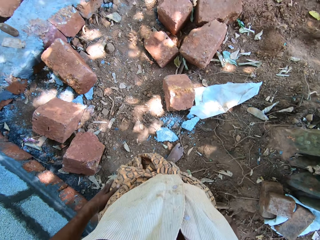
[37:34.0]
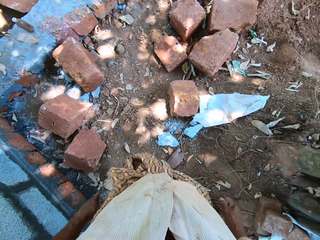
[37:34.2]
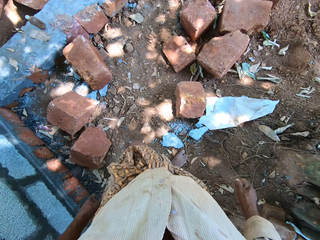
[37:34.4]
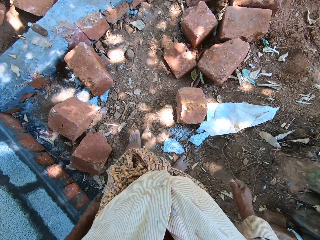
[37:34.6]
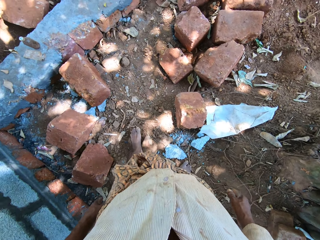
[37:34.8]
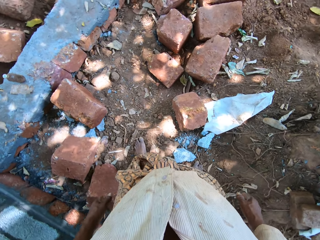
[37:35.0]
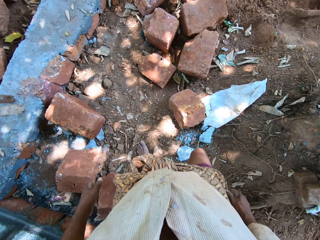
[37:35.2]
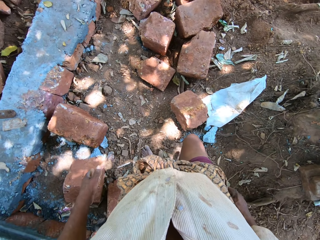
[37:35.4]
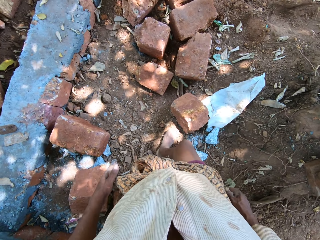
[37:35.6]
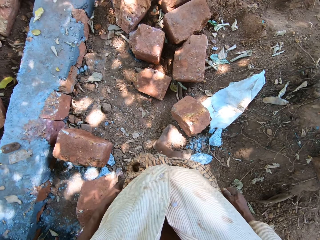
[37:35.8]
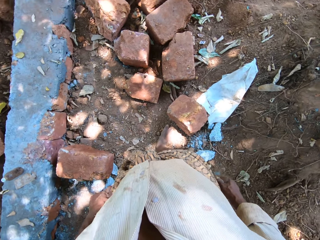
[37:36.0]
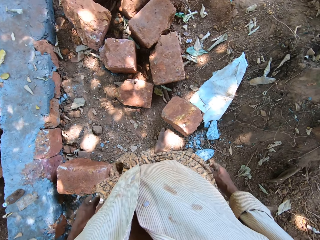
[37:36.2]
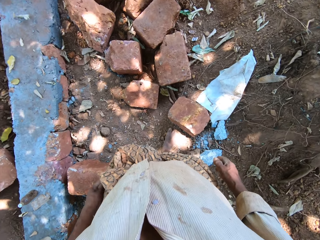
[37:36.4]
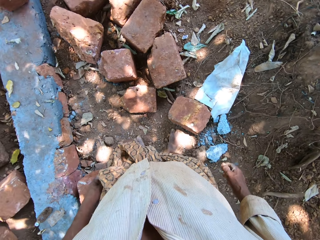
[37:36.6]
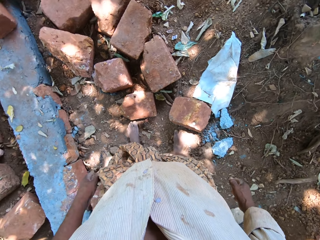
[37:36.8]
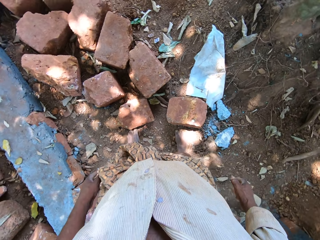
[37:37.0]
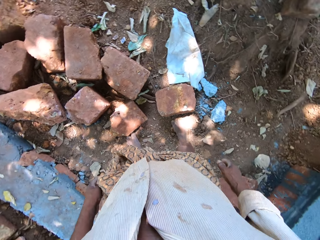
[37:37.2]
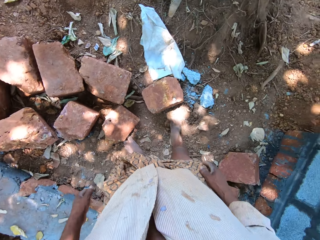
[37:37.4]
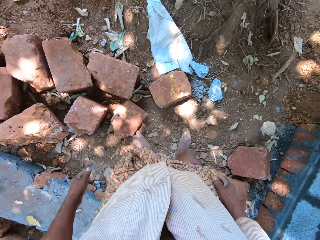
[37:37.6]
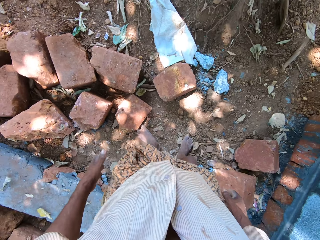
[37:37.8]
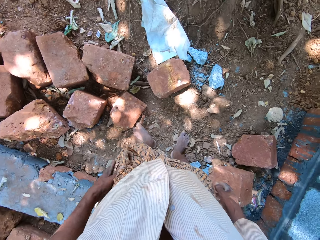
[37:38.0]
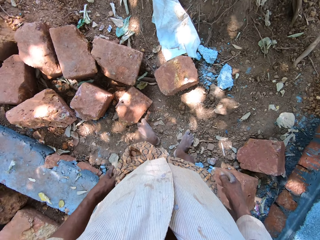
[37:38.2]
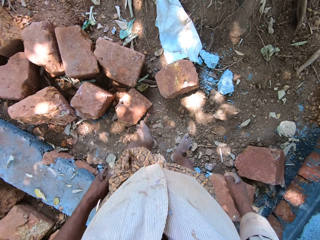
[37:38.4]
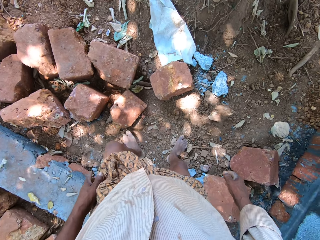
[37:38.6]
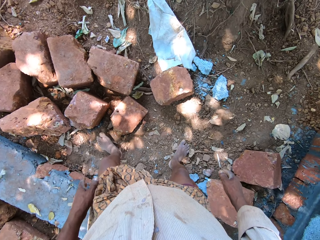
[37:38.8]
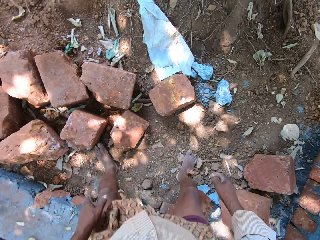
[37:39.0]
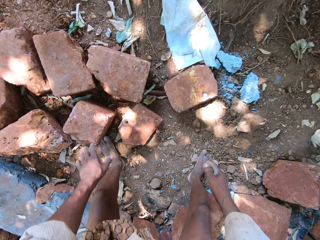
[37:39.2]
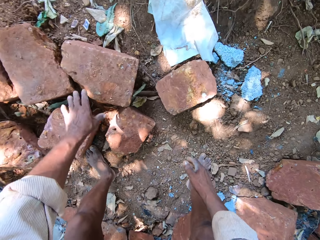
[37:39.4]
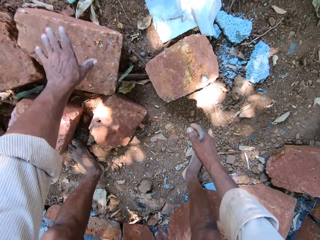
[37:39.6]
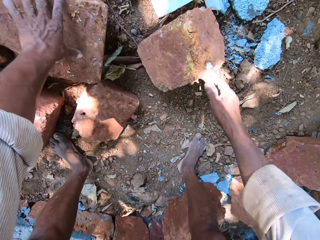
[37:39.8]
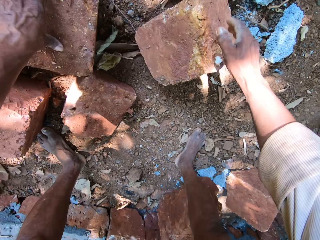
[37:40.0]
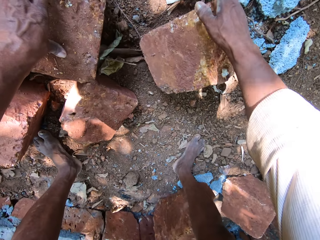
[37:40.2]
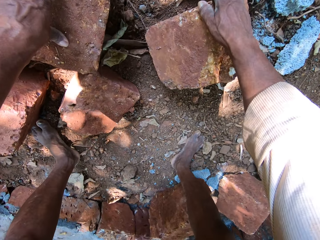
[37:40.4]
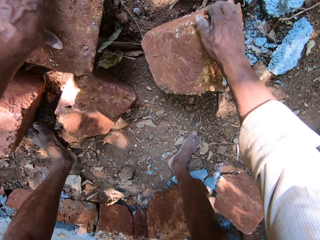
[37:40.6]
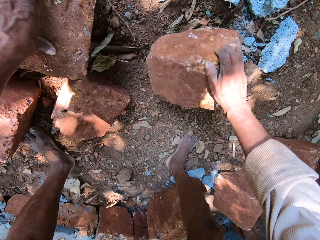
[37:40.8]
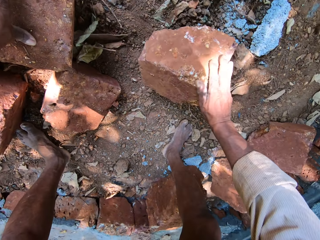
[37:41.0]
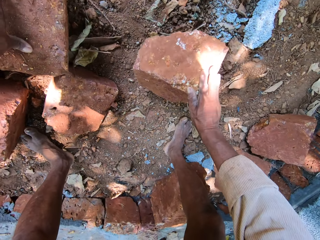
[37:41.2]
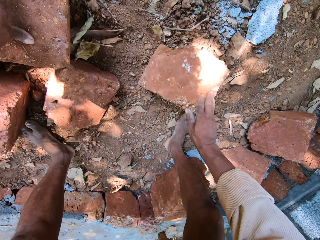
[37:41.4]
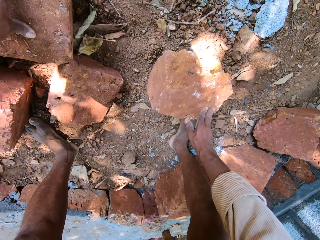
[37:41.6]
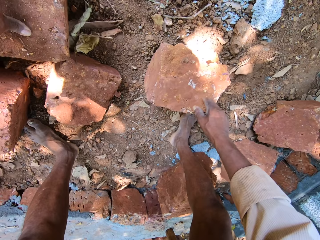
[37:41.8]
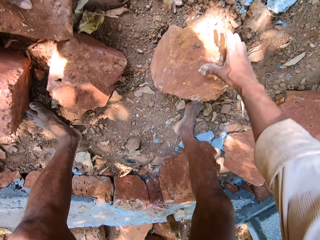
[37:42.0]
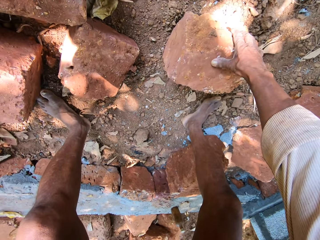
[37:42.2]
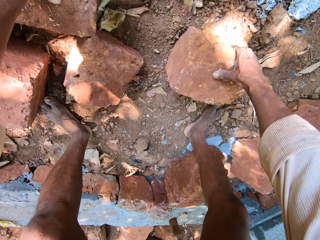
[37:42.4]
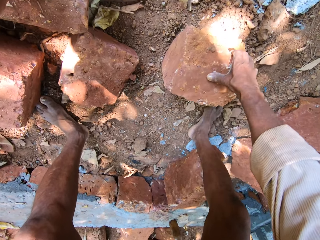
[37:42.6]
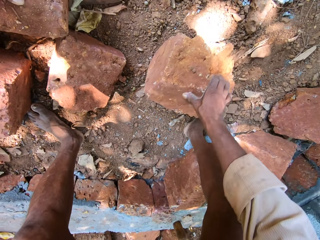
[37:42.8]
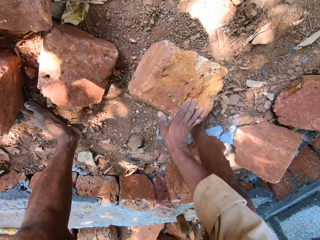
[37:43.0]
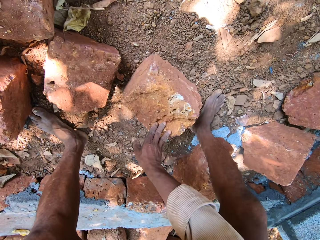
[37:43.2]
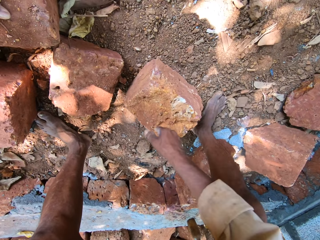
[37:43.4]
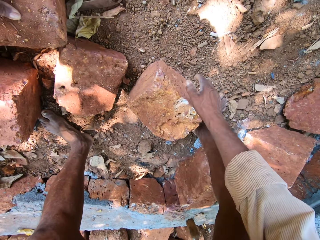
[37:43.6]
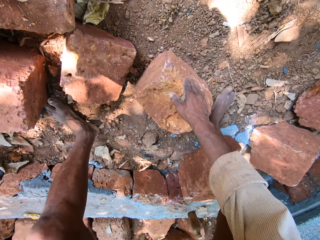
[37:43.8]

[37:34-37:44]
The camera wearer walks. He moves a brick on the ground with his right hand. He holds the brick. He turns the brick.

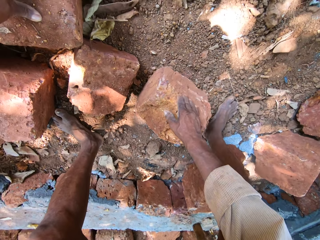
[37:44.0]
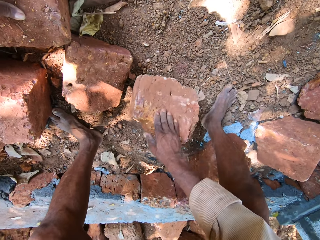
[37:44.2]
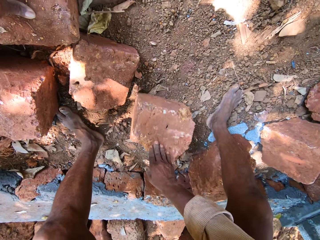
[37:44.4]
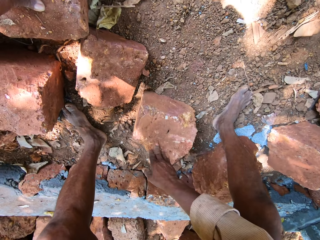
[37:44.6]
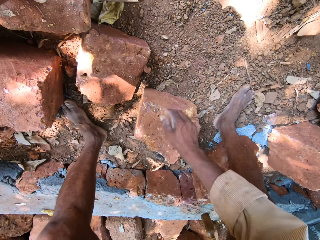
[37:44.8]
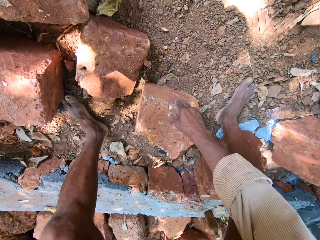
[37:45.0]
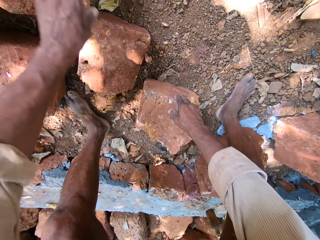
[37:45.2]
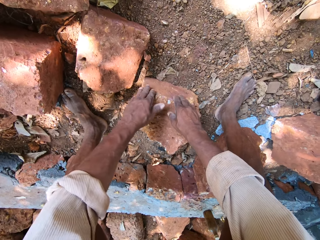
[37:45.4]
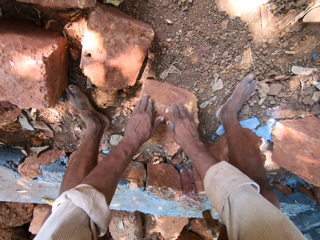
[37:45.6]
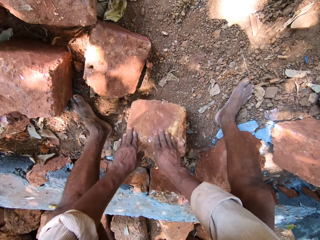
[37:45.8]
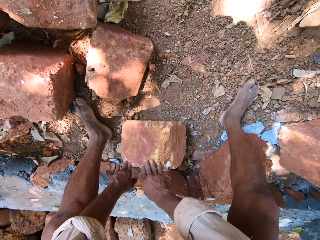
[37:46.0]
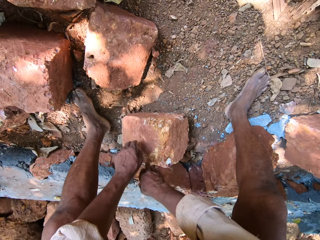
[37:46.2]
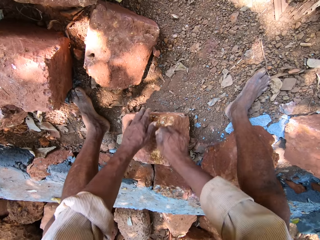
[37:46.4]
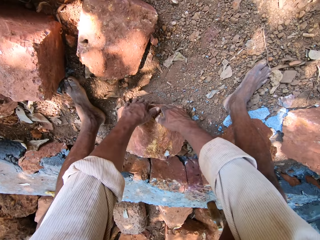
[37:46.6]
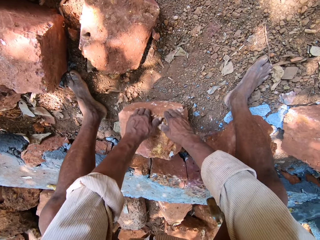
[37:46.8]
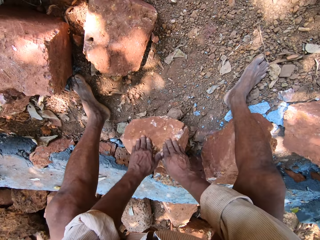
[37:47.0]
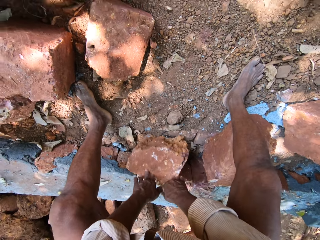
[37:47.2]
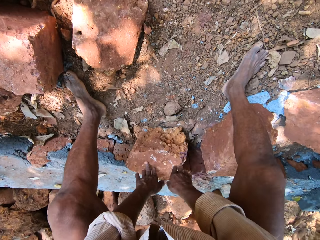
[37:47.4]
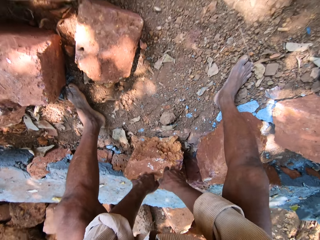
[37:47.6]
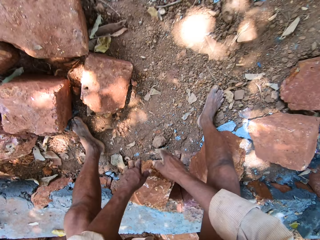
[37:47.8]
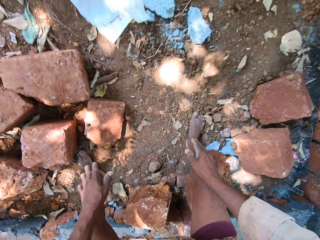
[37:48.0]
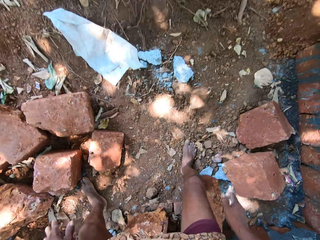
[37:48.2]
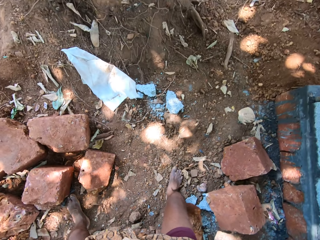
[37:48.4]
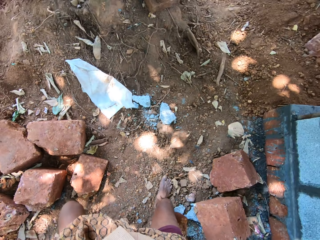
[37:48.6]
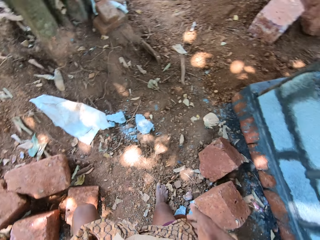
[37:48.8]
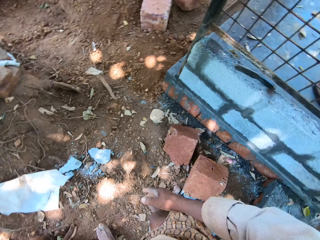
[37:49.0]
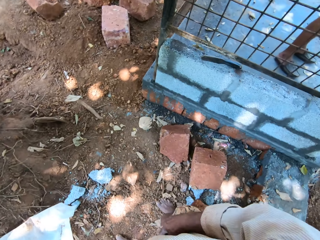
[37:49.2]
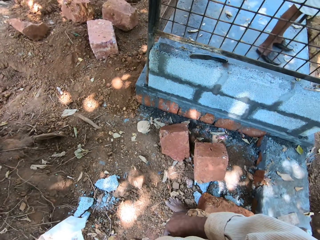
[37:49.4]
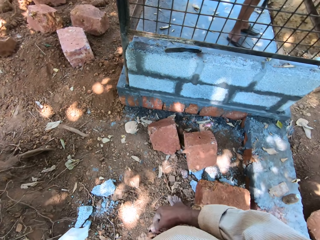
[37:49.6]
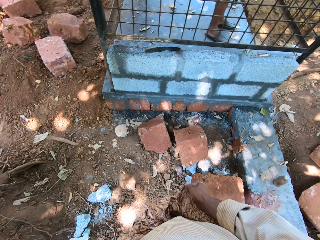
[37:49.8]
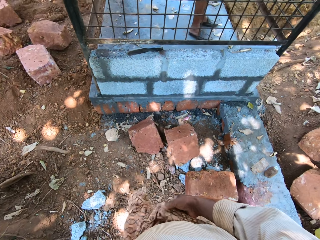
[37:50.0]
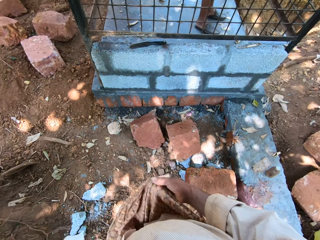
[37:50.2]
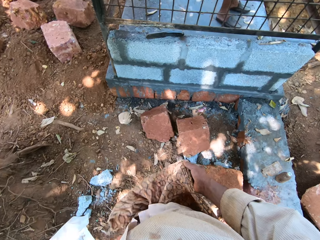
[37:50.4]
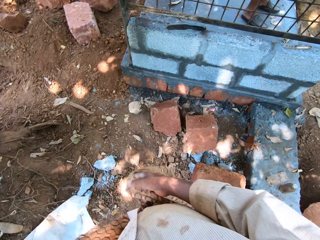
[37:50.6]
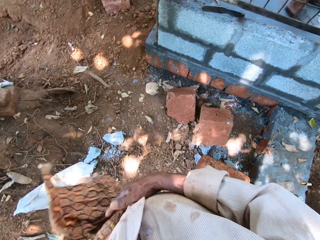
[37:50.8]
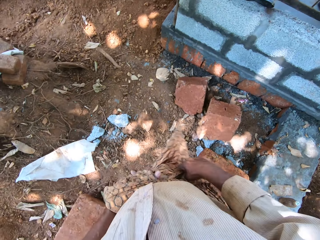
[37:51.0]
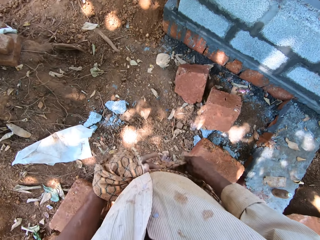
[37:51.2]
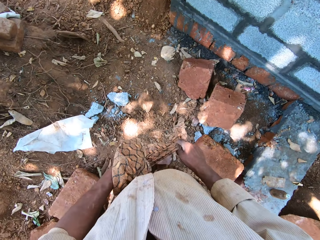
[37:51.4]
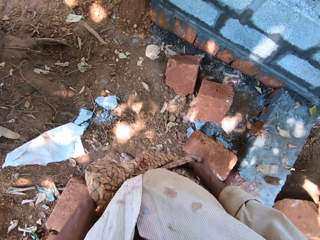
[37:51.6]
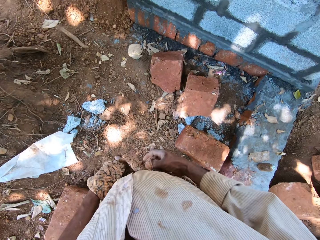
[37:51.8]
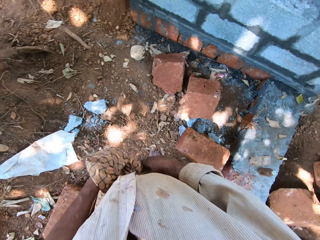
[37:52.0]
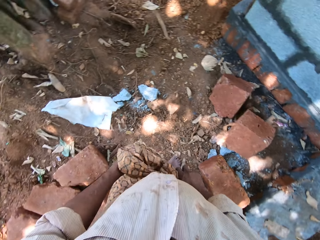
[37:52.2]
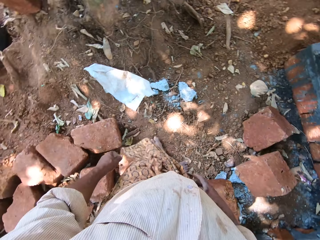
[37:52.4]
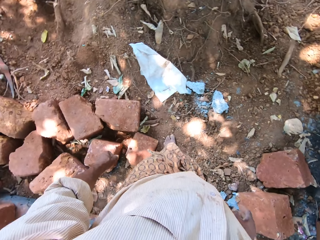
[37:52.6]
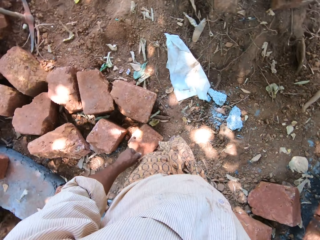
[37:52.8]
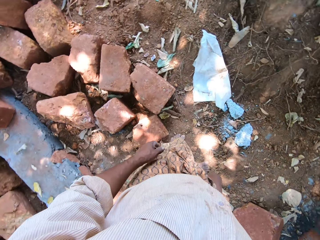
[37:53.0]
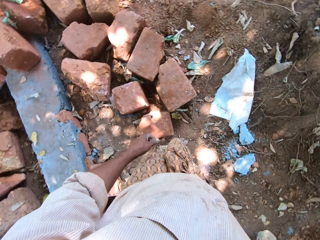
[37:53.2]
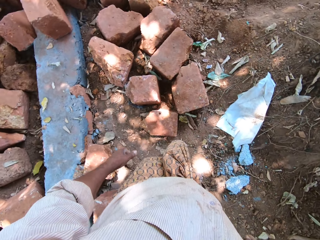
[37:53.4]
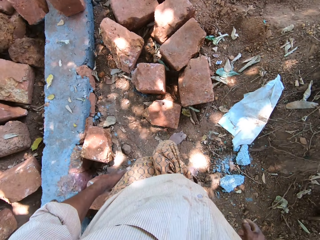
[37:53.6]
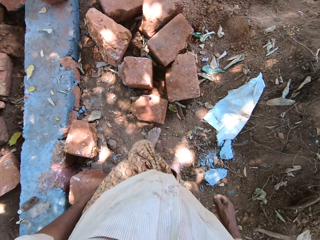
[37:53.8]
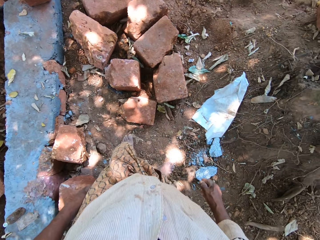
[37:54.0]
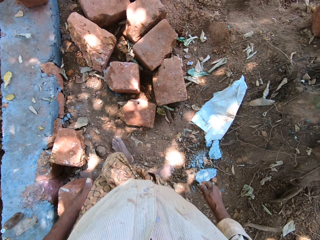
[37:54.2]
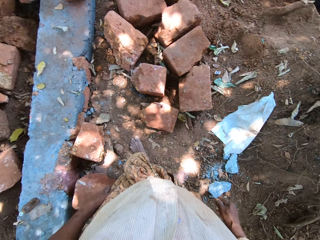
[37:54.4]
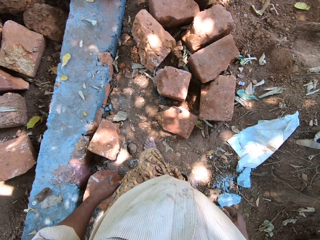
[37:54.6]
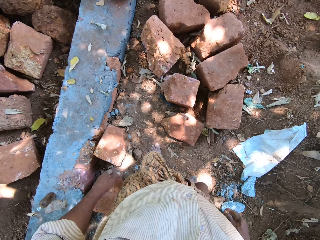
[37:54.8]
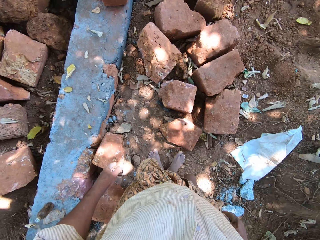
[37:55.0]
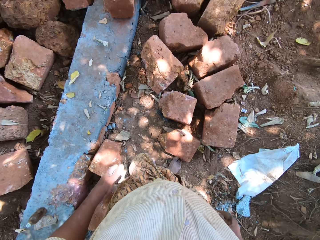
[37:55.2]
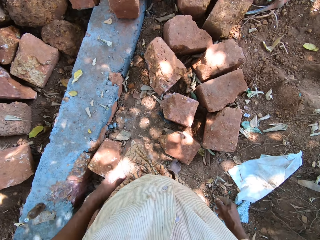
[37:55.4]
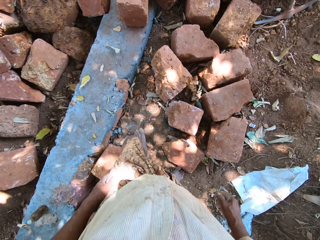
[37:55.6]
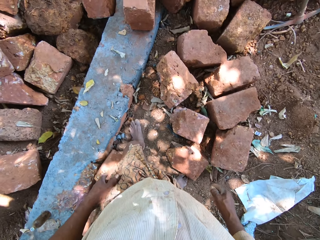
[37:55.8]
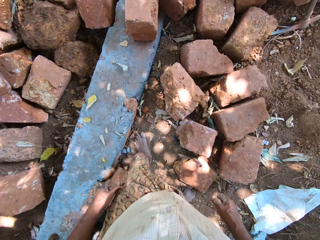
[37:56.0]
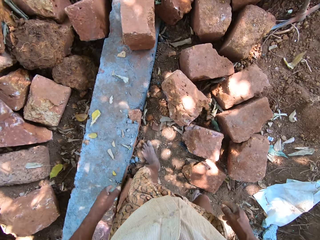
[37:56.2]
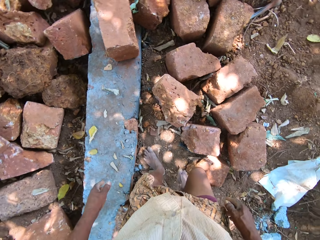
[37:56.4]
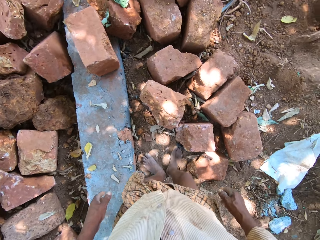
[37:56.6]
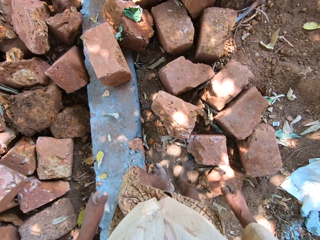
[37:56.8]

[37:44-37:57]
The camera wearer moves the brick on the ground with both hands. He turns the brick with both hands and removes his hands. He ties the lungi around his waist with both hands. He tightens the leso and walks.
